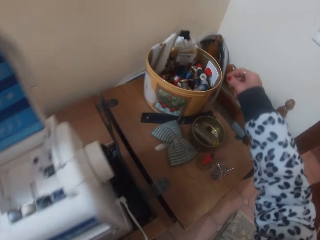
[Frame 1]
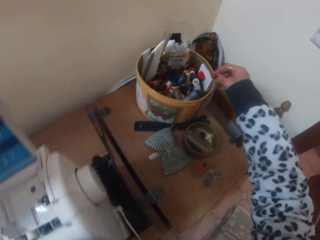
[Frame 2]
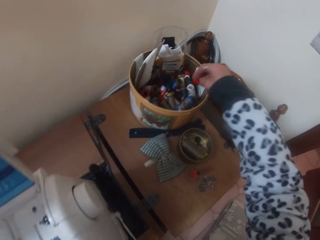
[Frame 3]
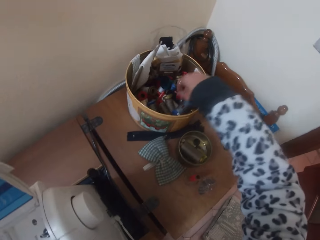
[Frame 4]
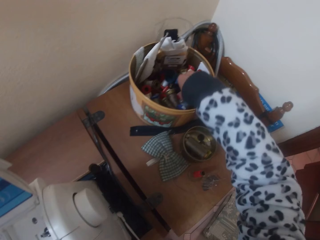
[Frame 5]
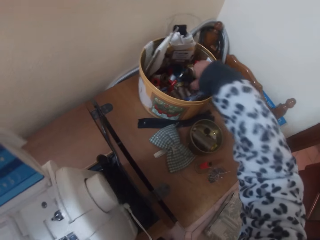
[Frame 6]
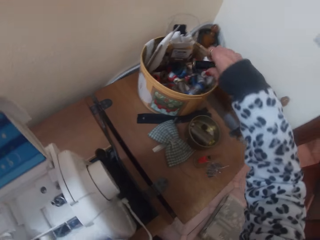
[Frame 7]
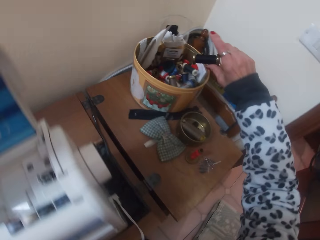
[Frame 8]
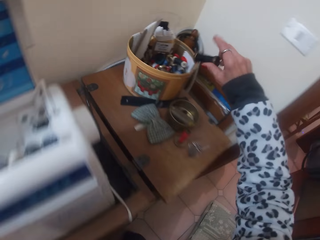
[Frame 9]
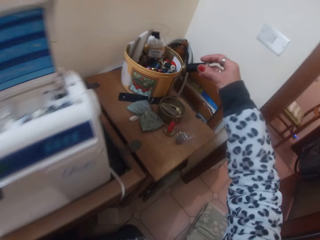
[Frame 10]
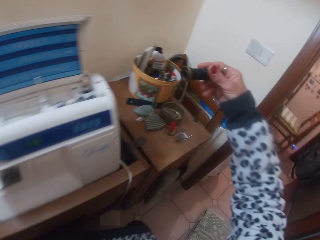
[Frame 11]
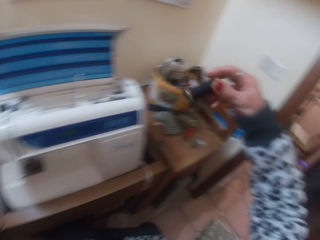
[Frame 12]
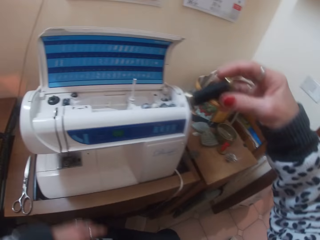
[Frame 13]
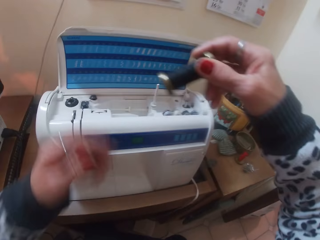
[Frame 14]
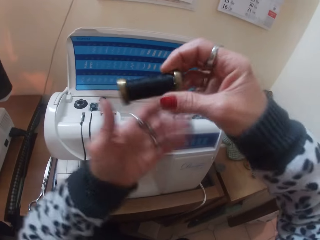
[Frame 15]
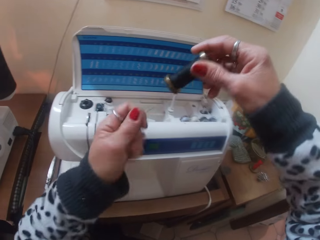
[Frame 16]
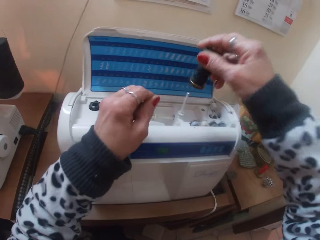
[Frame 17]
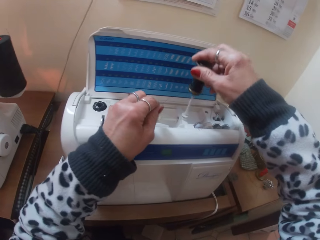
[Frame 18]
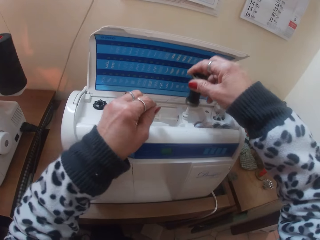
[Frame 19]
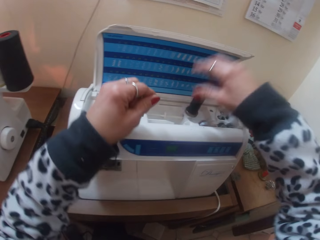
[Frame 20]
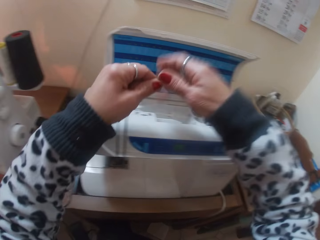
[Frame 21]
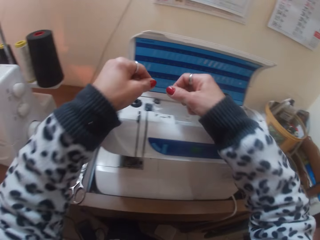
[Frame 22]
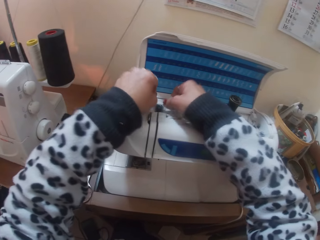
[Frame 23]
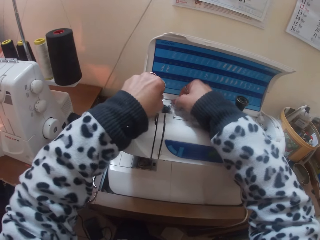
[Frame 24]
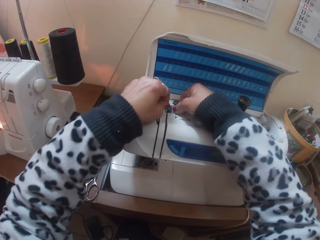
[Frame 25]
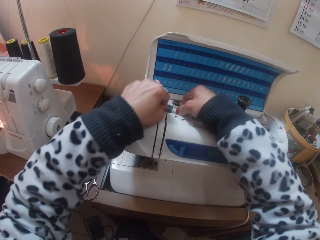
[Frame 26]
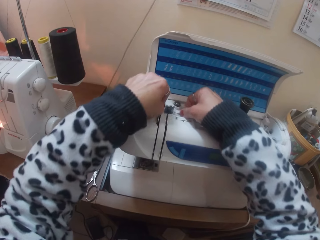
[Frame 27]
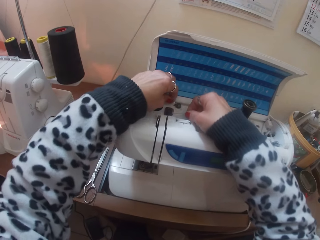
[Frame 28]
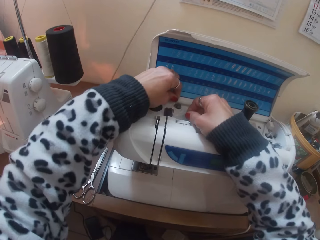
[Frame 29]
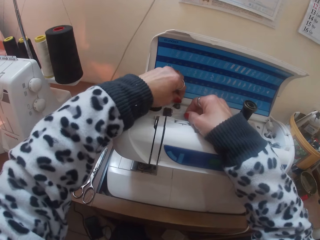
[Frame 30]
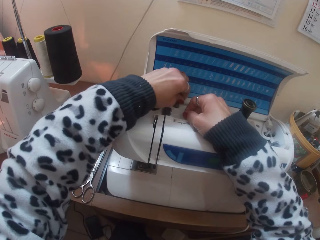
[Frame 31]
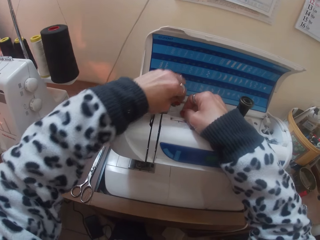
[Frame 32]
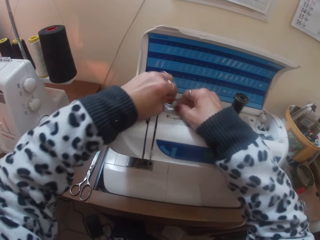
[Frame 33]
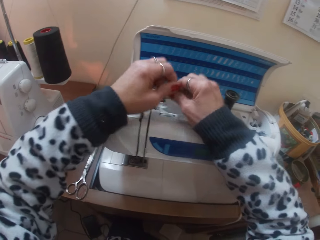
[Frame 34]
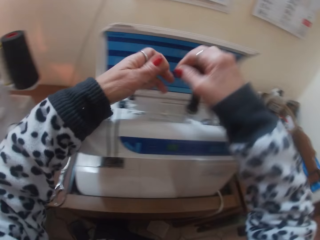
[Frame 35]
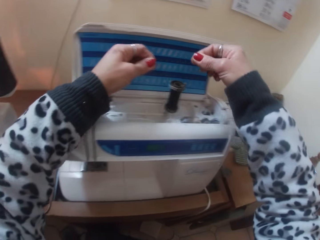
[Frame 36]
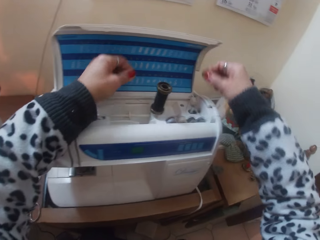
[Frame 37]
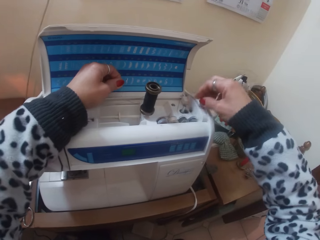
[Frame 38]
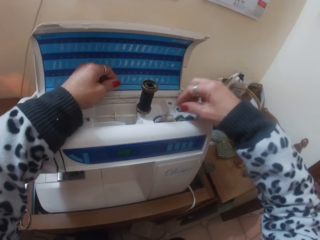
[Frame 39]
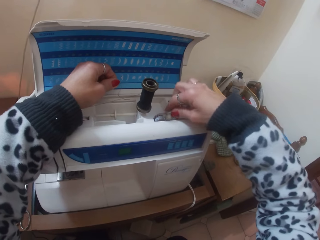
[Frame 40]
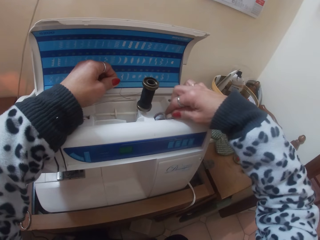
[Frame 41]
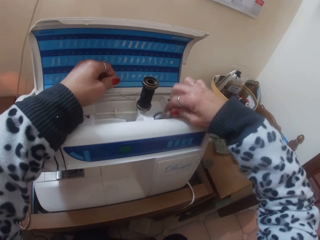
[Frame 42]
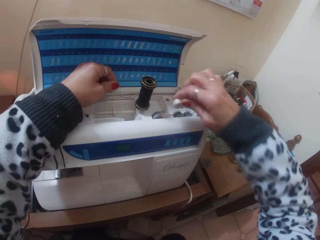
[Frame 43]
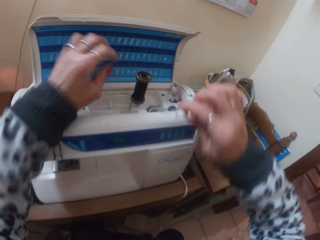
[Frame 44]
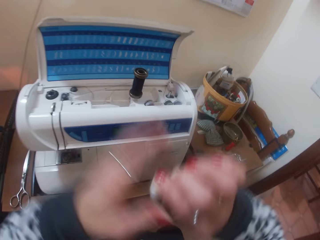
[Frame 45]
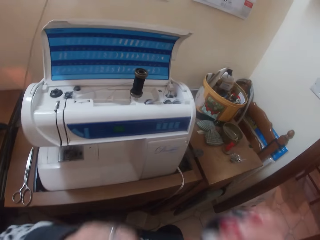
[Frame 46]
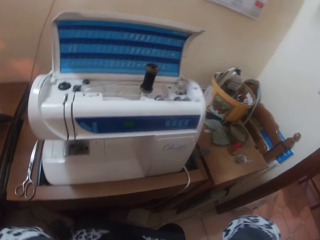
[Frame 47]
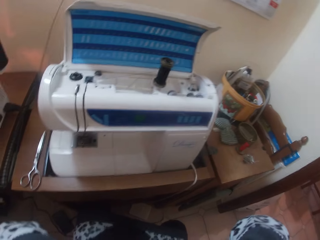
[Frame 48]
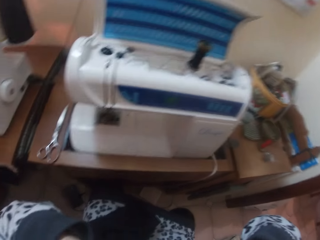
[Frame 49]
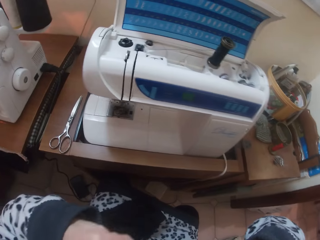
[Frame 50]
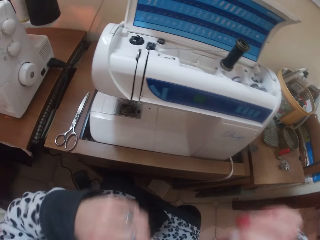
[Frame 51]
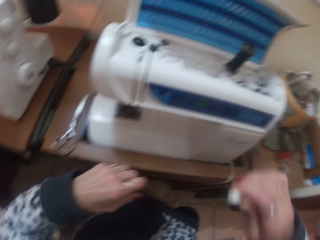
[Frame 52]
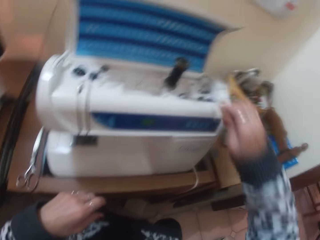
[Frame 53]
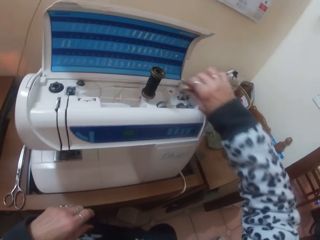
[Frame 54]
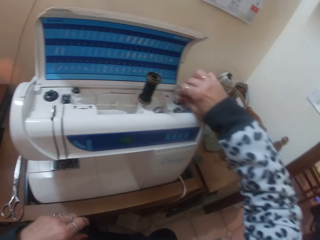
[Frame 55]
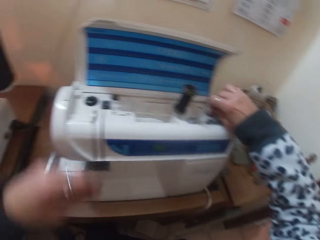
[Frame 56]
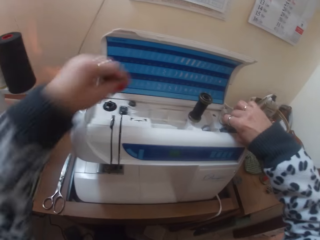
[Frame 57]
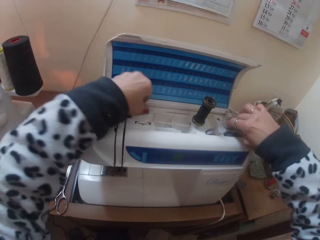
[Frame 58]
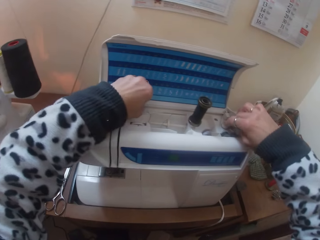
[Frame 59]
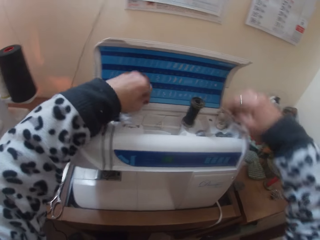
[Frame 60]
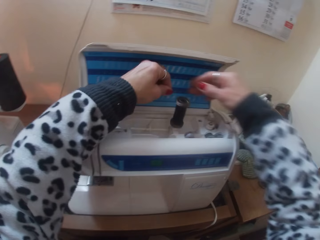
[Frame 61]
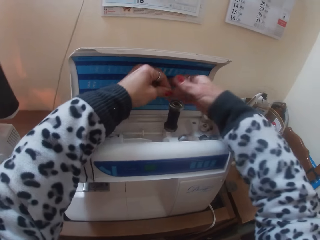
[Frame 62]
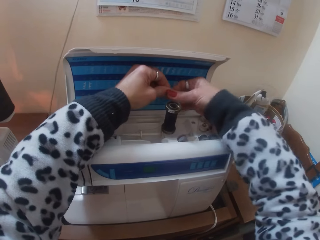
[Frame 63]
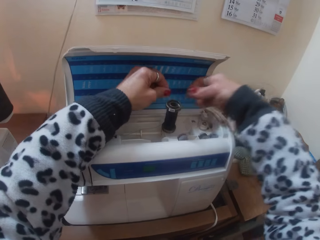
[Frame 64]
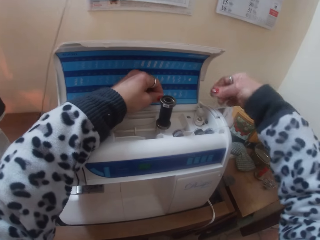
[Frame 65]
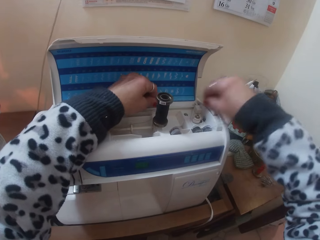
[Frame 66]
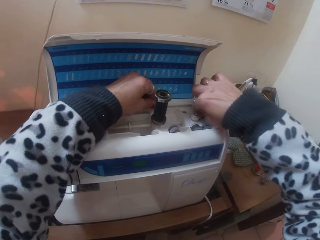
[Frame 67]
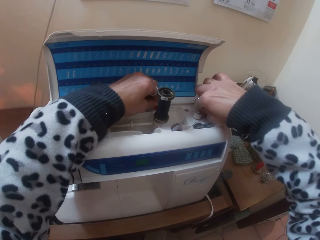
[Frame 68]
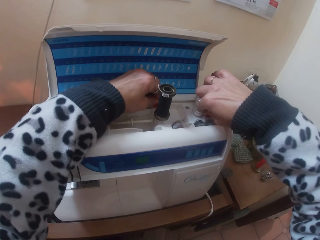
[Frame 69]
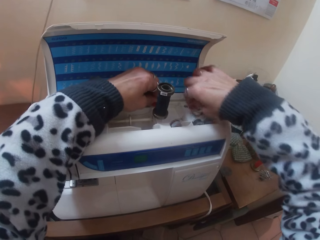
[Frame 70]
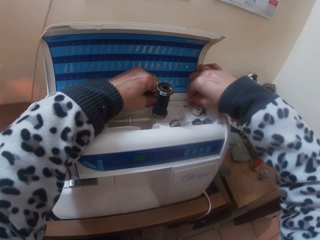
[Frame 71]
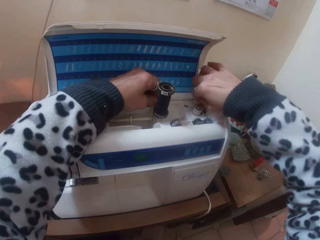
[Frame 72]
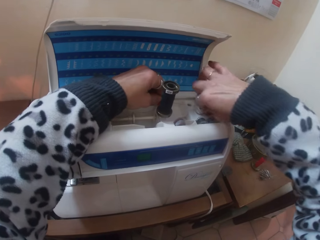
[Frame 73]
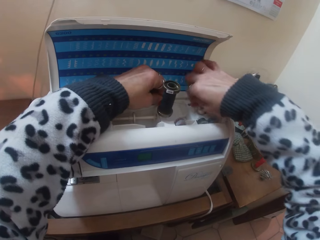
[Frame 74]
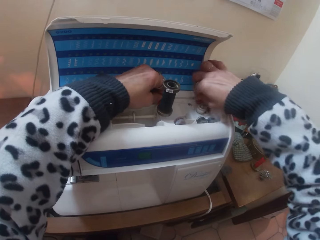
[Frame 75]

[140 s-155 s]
The camera wearer picks out a black thread roll from the thread bowl with her right hand. She puts the thread roll in her right hand on a spool pin. She passes the thread through the bobbin winder with her hands. She holds the thread in her left hand. She picks up a bobbin roll from the sewing machine case with her right hand. She lets go of the thread in her left hand. She puts the bobbin roll in her right hand on a spool pin. She picks up the thread with her right hand. She wraps the thread in her right hand round the bobbin.

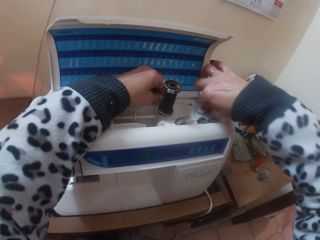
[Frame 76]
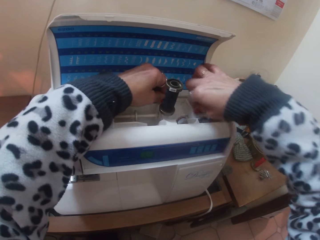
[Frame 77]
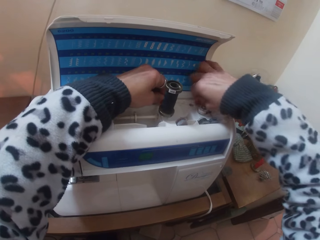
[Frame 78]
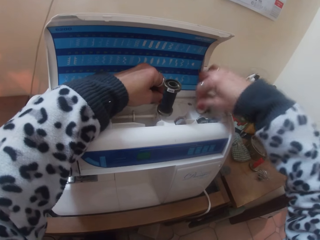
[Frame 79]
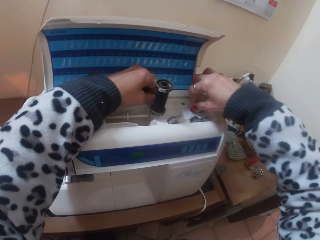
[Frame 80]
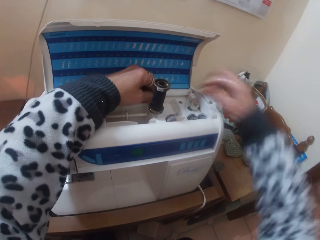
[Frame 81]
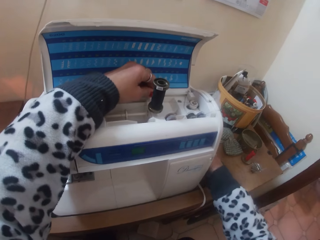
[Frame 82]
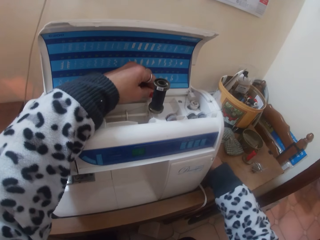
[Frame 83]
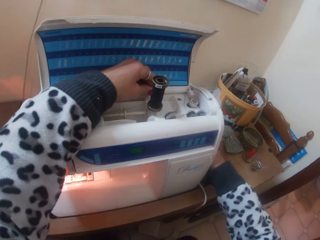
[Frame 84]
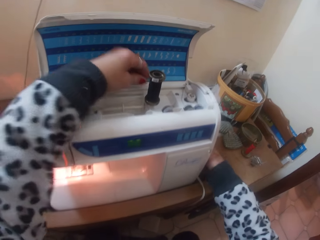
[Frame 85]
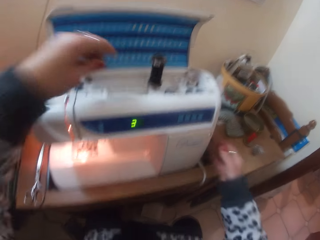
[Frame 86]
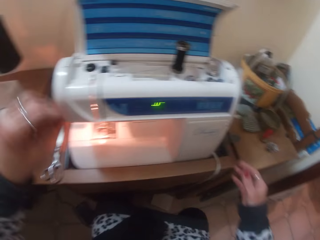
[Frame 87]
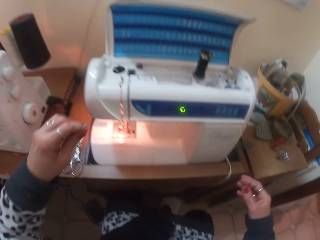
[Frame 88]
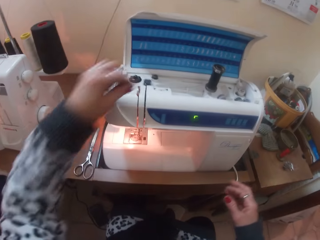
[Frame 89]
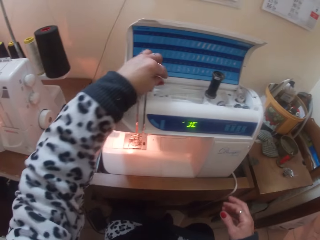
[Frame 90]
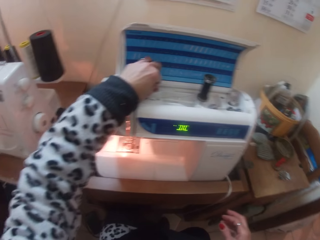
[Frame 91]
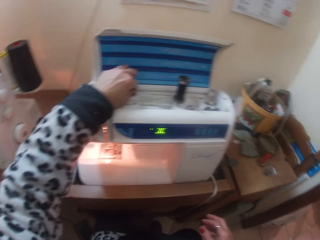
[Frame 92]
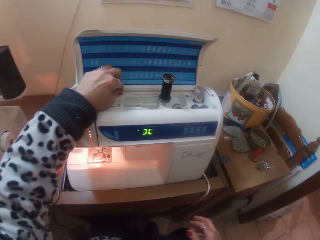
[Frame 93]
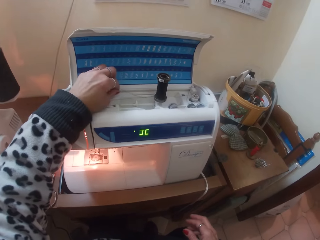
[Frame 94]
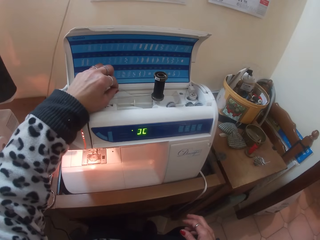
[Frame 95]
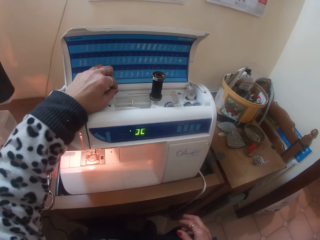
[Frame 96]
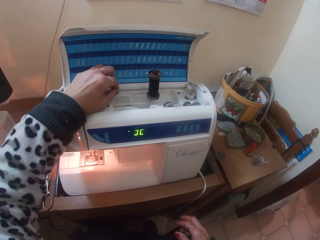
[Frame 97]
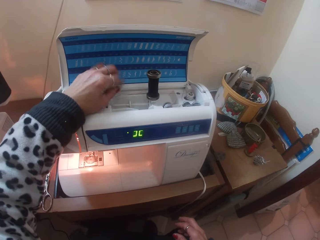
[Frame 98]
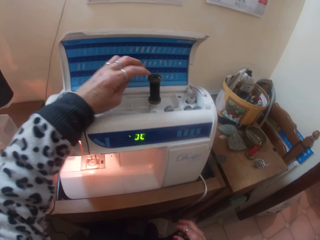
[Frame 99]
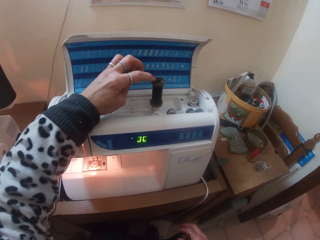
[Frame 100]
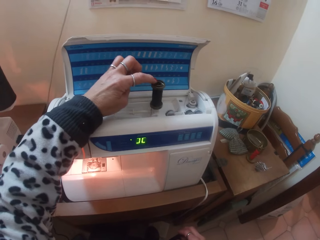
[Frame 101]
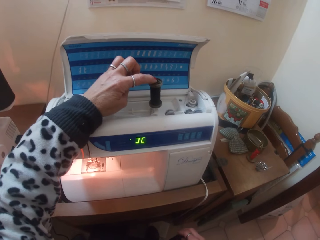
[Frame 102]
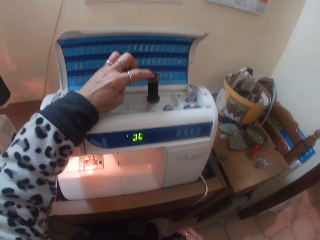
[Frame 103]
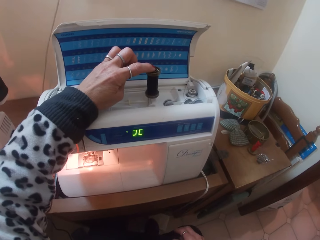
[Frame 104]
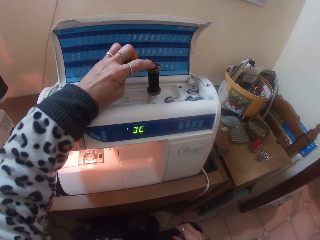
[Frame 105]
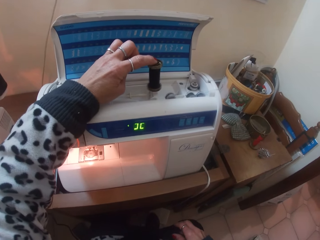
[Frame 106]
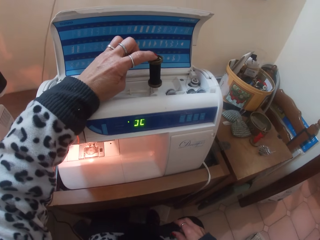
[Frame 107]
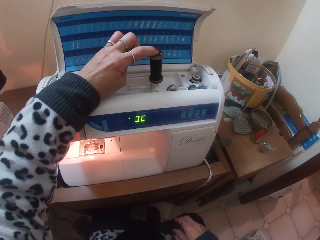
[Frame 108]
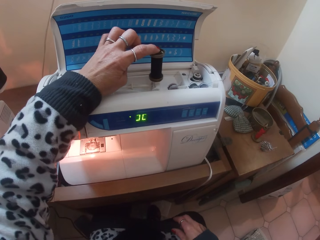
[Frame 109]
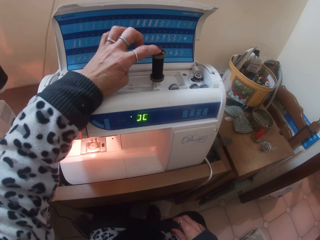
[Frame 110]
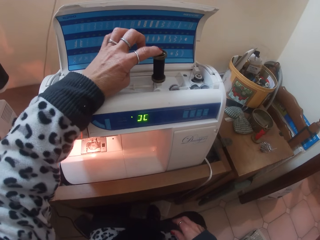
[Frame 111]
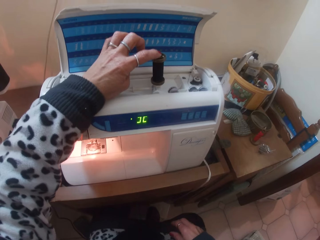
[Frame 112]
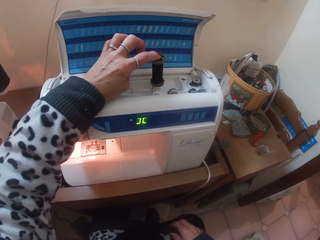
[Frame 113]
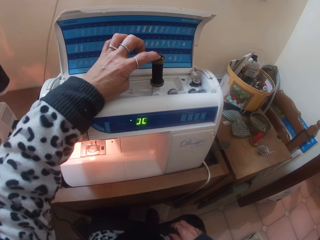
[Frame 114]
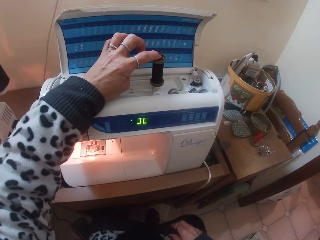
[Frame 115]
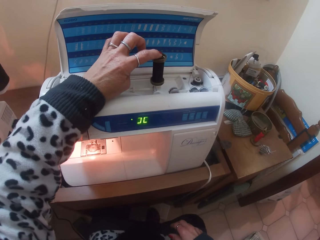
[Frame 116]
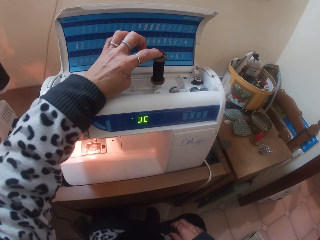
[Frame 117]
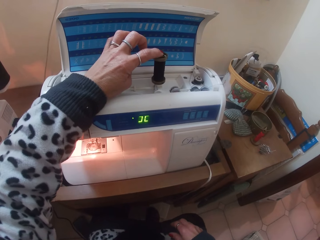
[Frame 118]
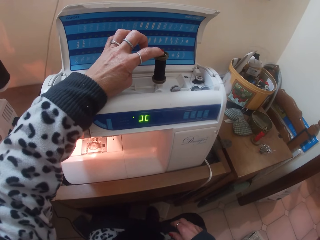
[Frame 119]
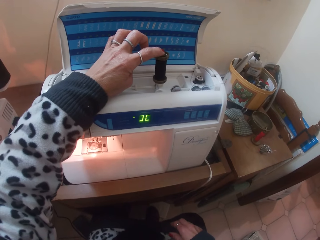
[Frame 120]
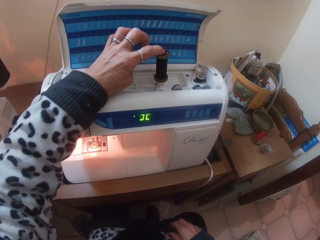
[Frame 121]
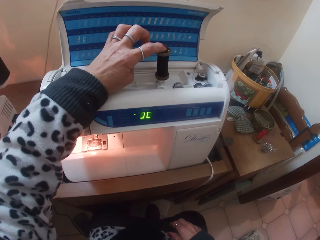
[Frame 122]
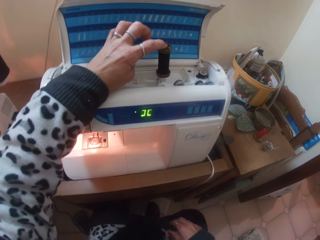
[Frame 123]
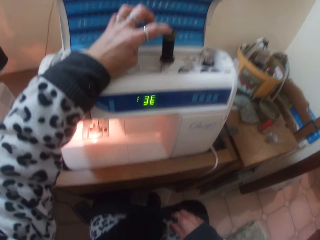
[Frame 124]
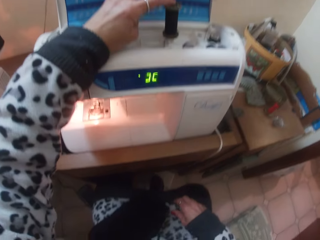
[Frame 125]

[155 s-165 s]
The camera wearer powers the electric sewing machine with her right hand. She rolls the thread round the bobbin with the sewing machine.
